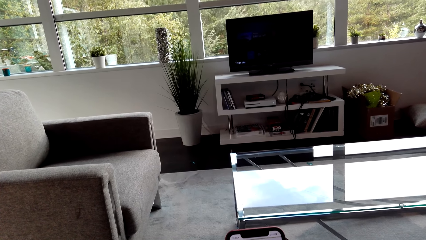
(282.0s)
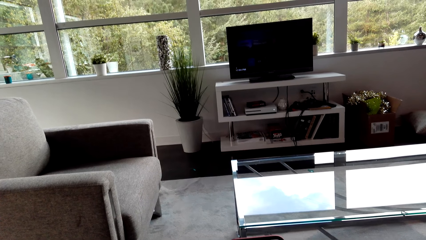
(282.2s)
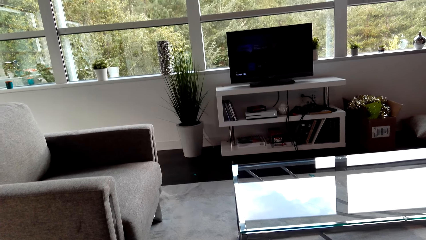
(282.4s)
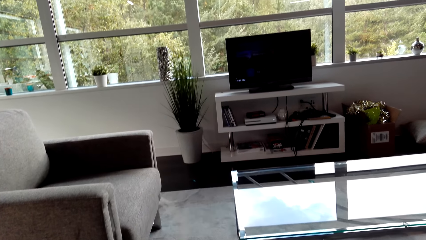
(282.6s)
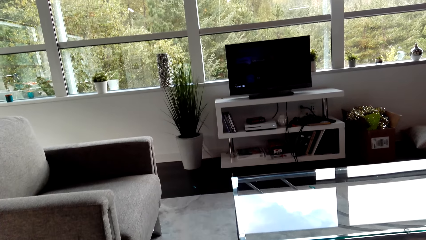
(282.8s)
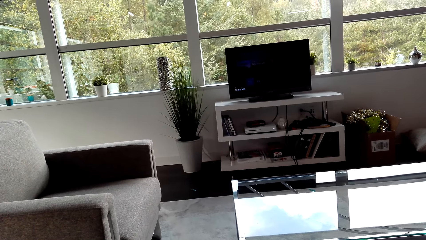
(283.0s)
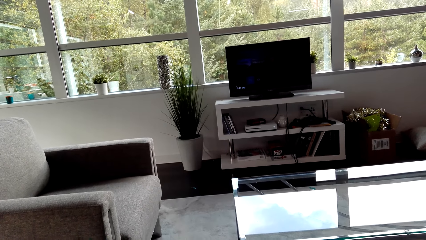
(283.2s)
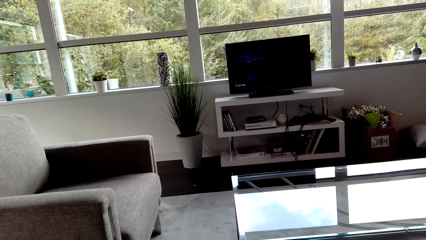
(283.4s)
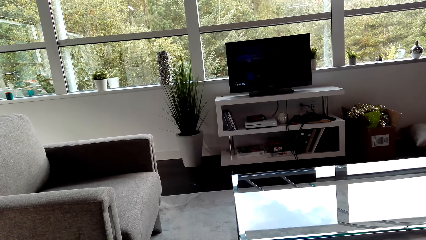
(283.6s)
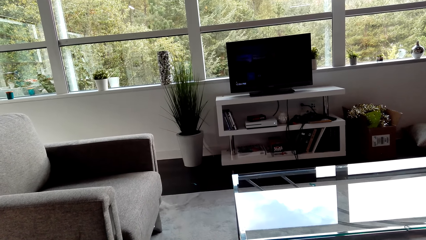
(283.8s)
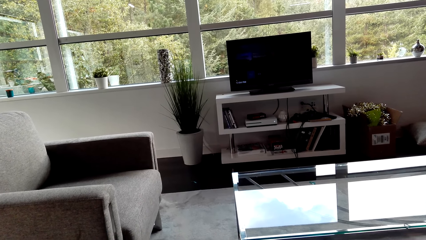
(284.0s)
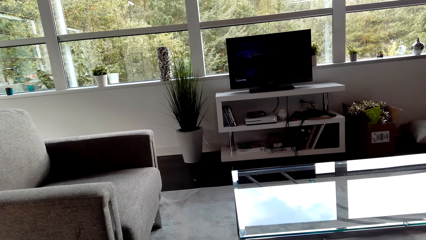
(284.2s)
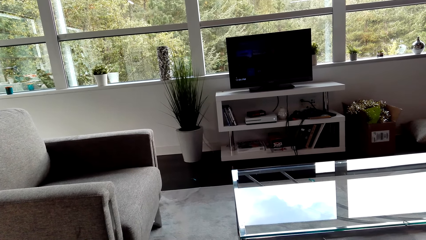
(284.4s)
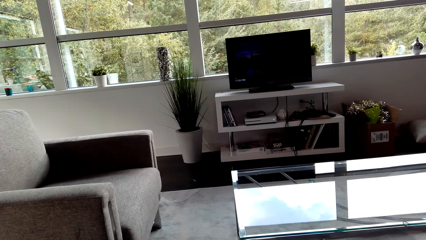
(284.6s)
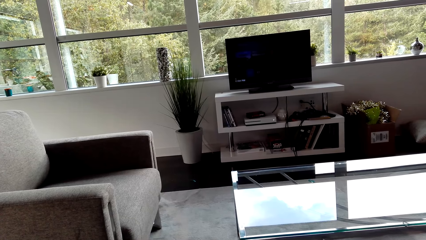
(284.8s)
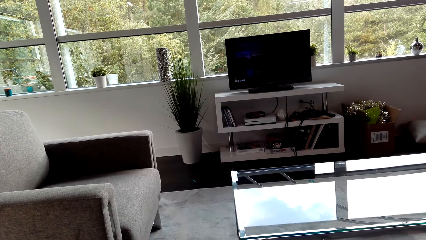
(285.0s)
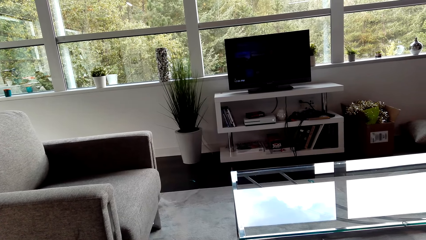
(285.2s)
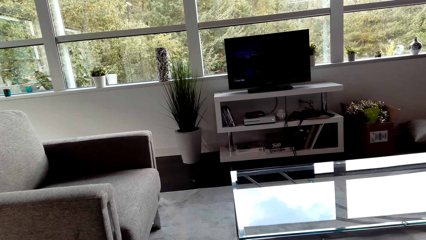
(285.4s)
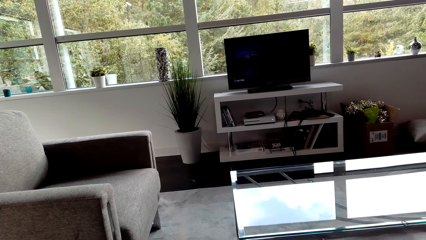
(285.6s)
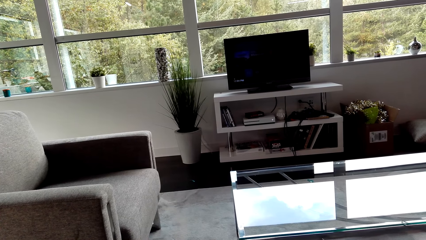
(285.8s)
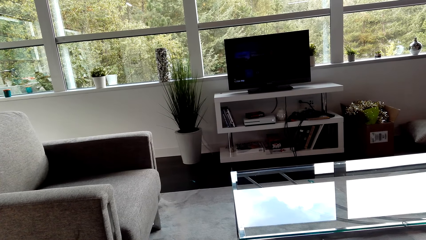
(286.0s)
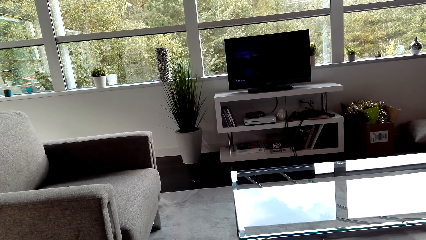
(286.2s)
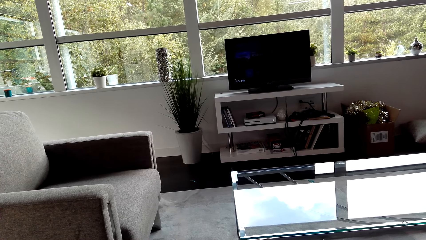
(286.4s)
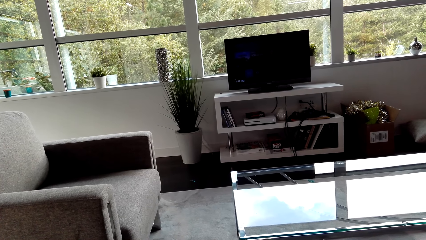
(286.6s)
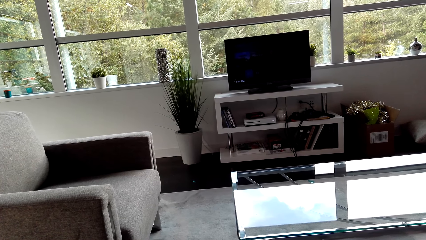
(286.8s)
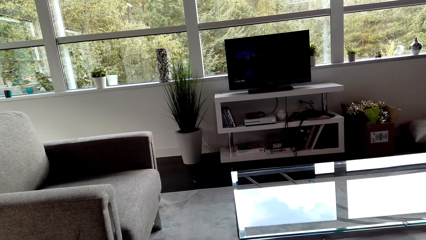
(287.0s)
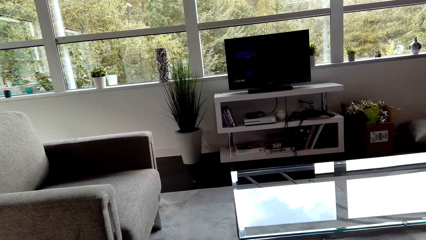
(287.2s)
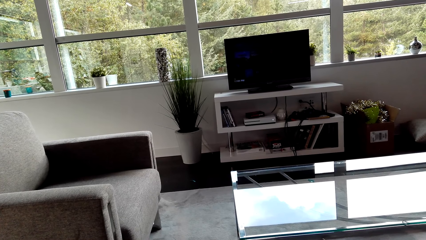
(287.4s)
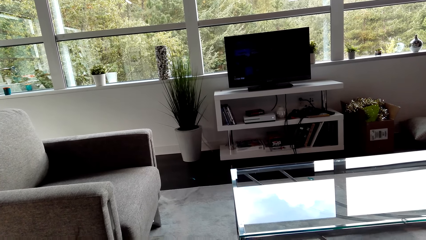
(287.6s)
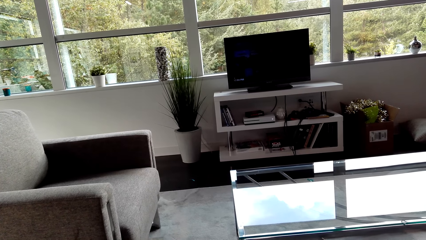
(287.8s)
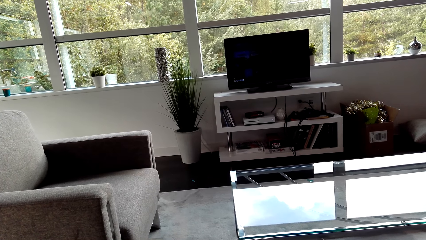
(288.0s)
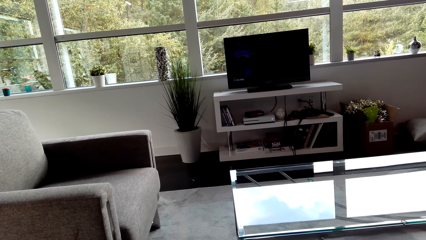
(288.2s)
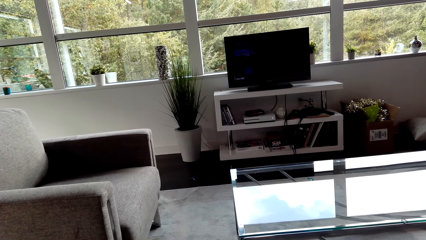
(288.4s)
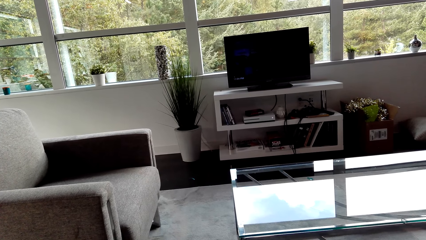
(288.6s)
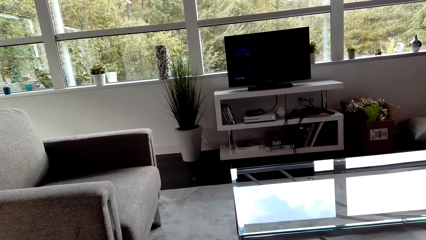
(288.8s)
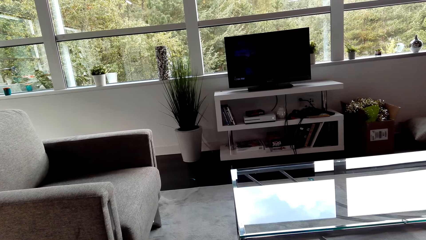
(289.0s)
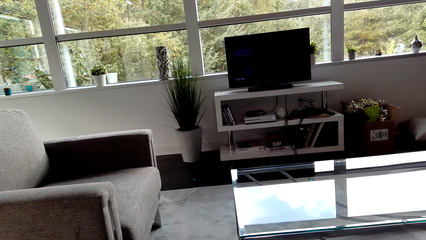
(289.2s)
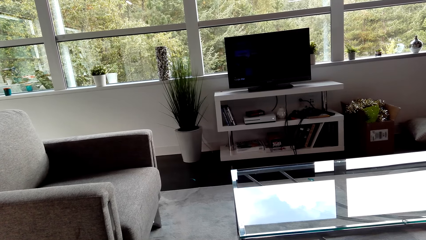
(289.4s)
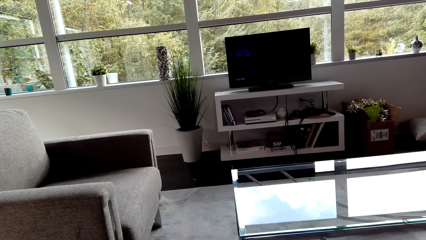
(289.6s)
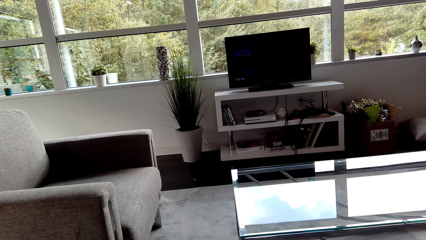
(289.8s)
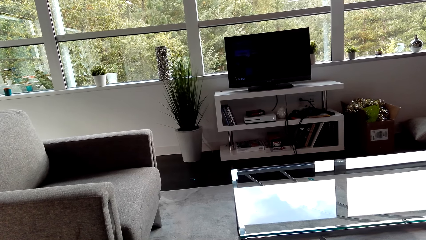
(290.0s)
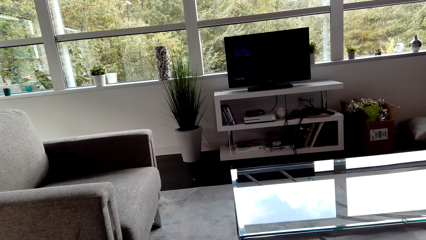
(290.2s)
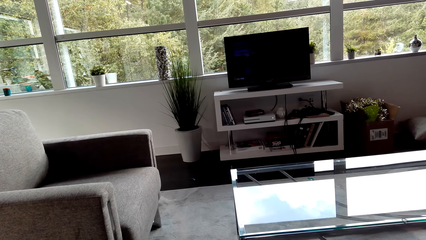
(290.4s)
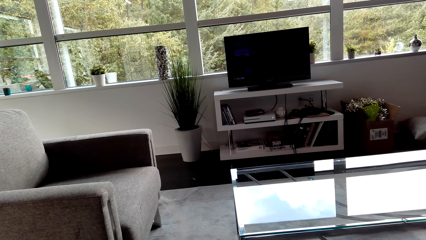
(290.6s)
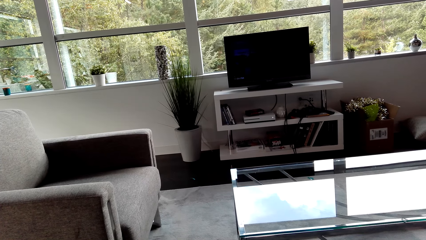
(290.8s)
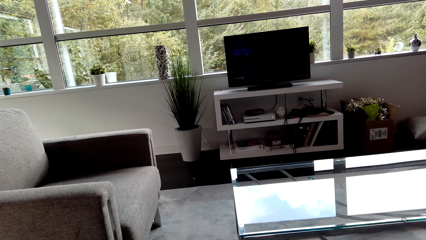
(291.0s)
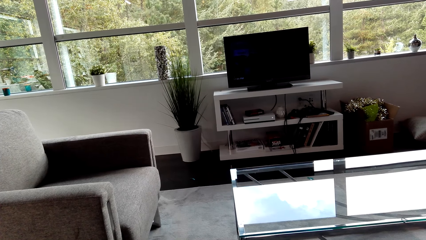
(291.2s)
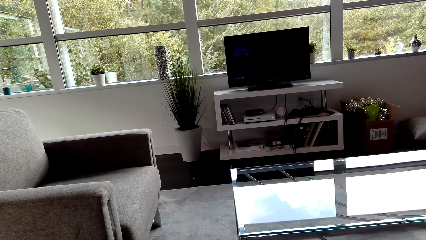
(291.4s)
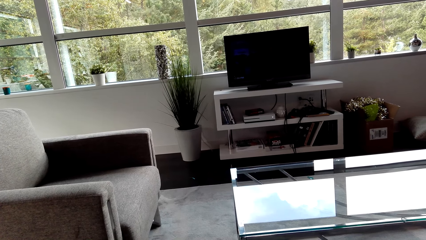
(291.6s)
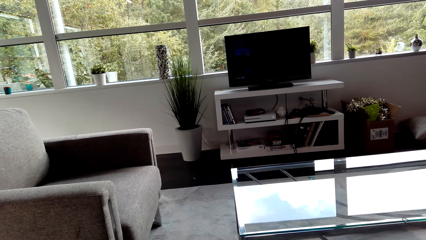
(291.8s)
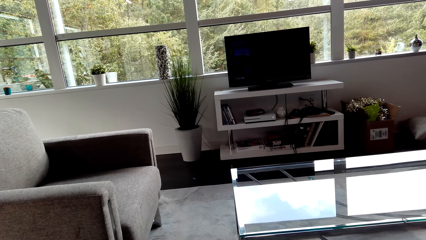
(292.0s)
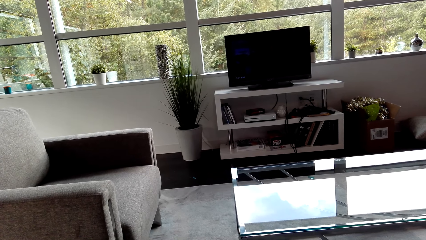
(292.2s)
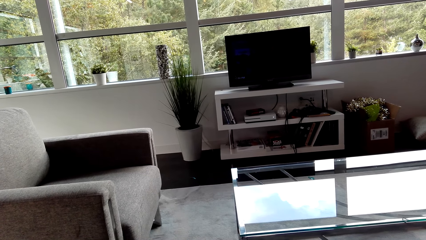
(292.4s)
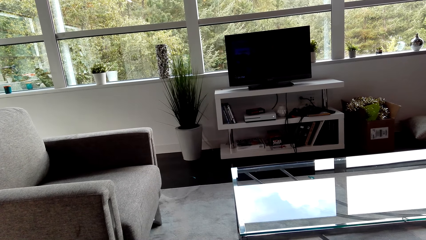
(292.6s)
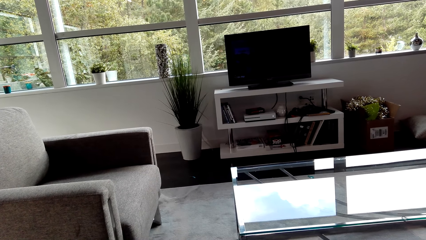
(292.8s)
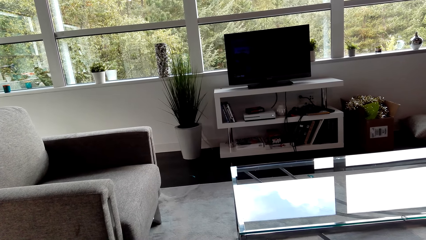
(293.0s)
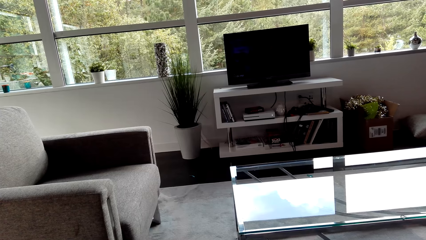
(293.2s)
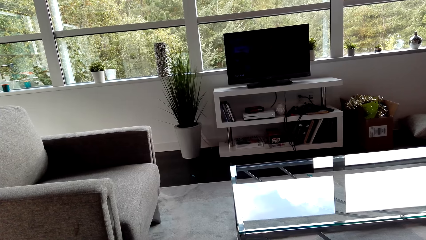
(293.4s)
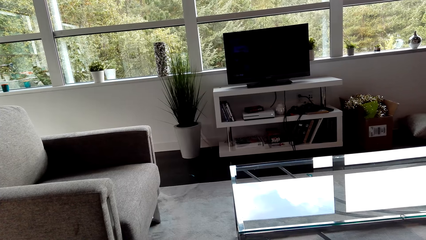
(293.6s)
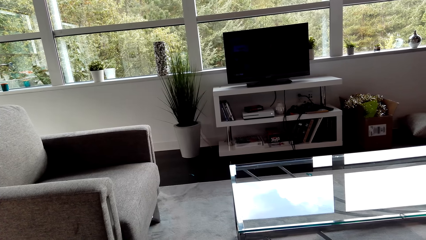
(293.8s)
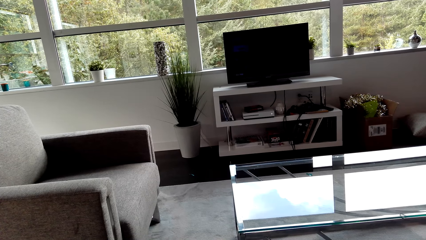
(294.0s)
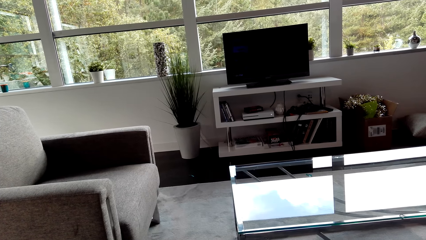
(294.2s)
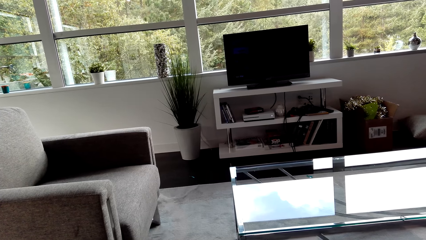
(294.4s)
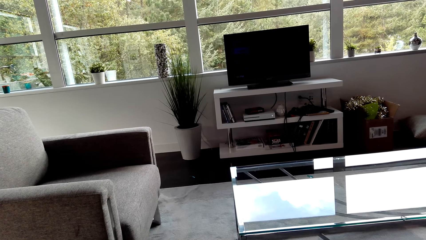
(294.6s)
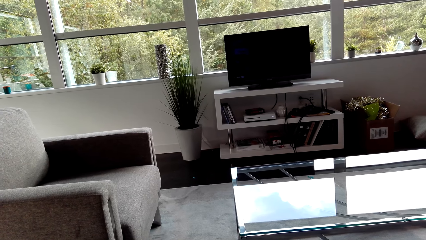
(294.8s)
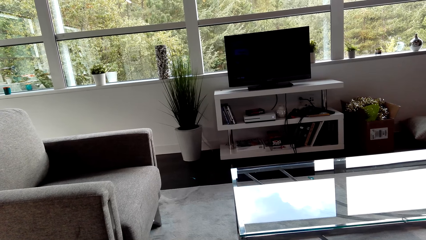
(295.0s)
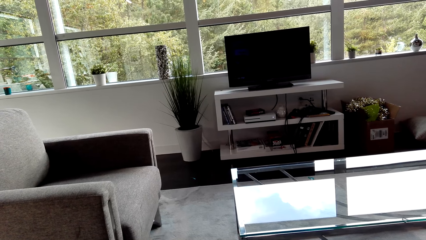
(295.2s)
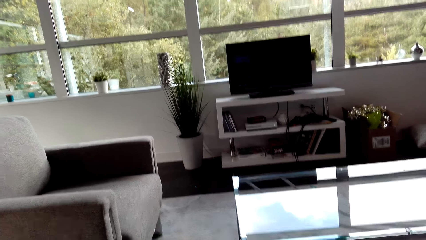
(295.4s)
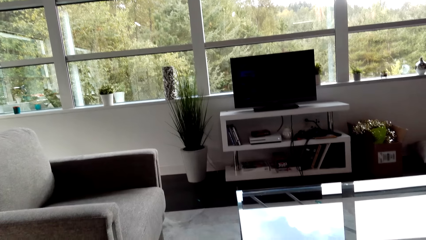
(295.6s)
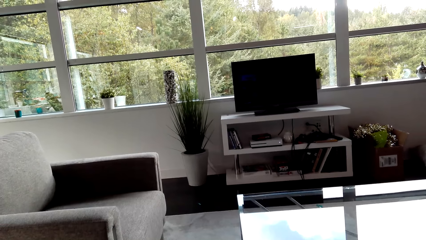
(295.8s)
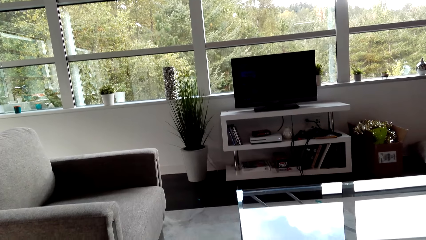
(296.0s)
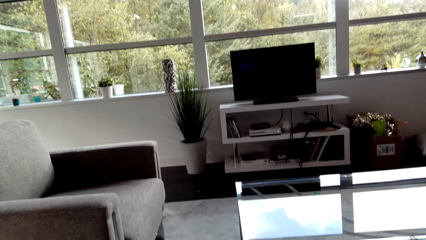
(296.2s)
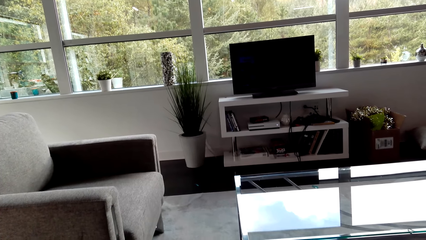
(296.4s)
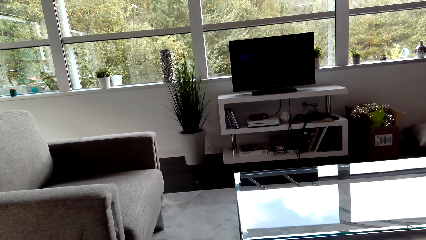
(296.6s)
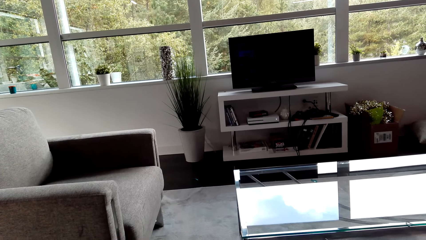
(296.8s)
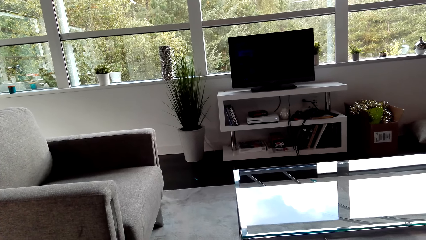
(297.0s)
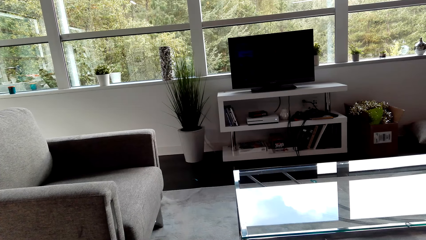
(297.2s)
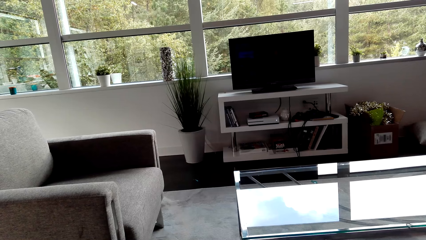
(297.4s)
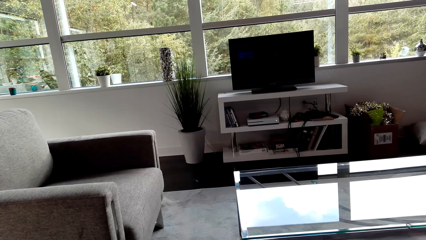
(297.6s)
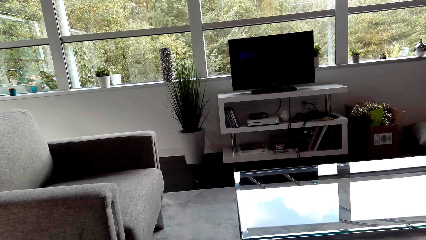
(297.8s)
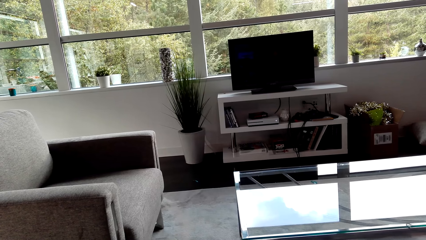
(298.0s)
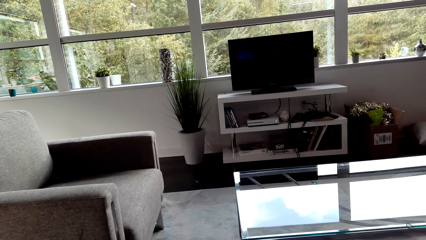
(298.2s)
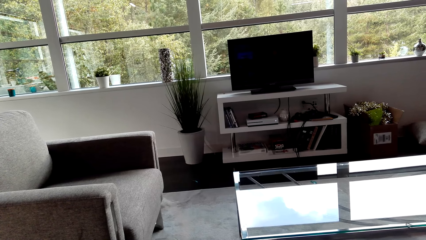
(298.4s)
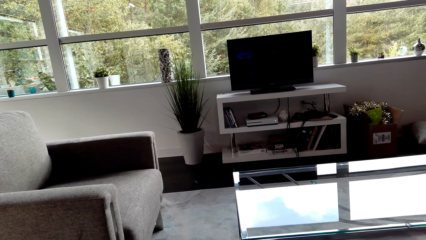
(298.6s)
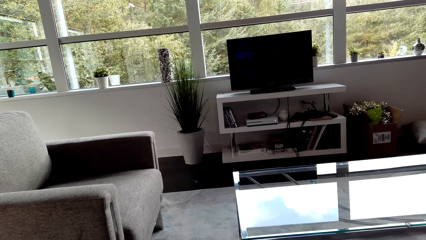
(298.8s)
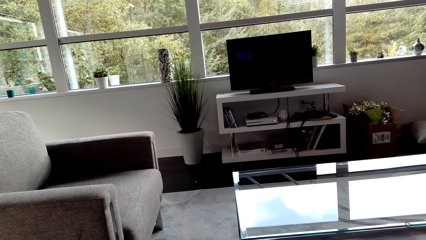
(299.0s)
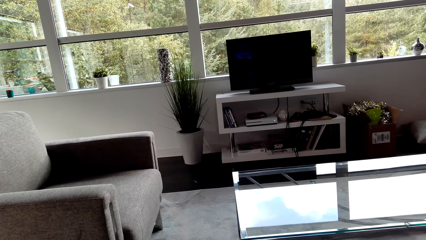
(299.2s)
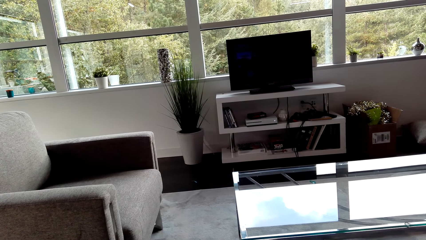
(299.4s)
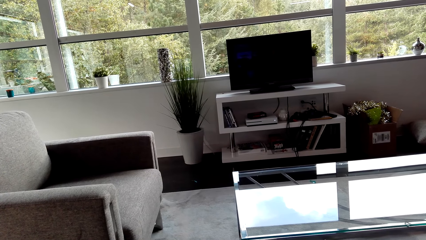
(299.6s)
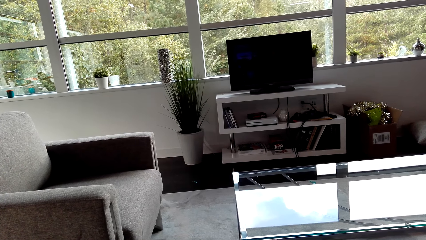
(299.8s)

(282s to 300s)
The camera wearer watches the background. They look around. They look around.
